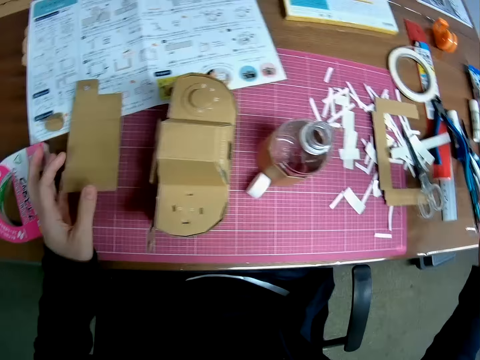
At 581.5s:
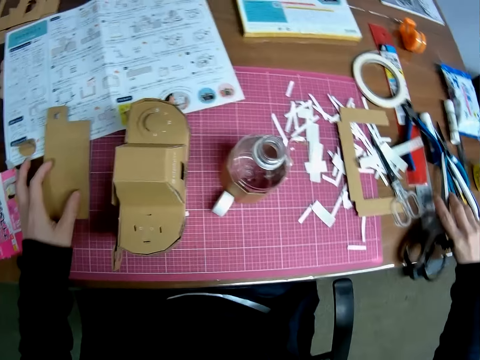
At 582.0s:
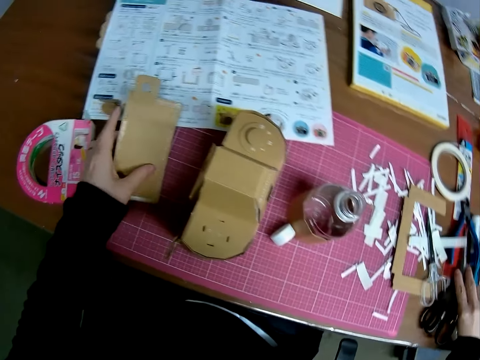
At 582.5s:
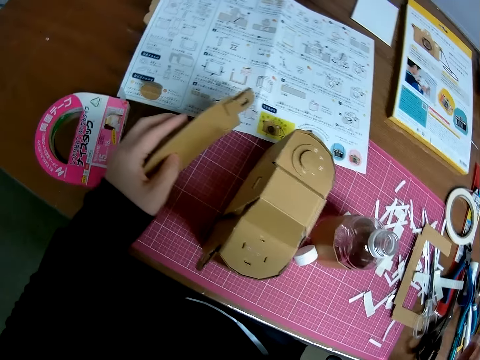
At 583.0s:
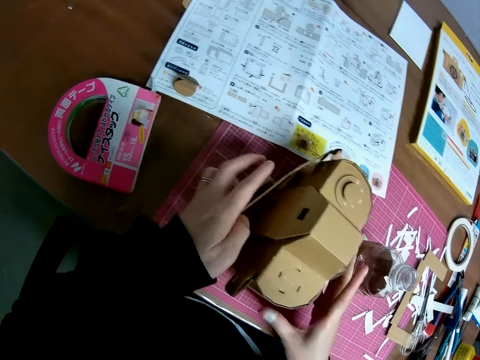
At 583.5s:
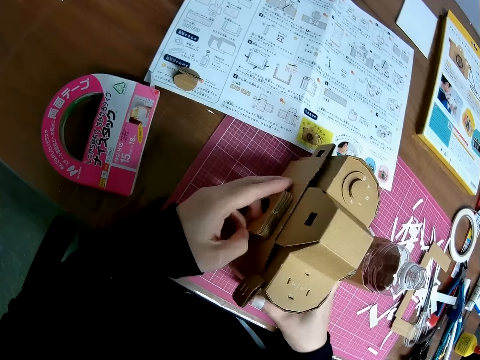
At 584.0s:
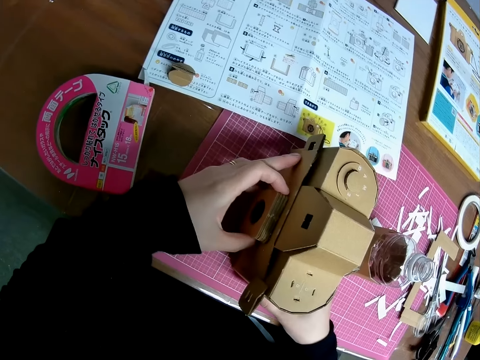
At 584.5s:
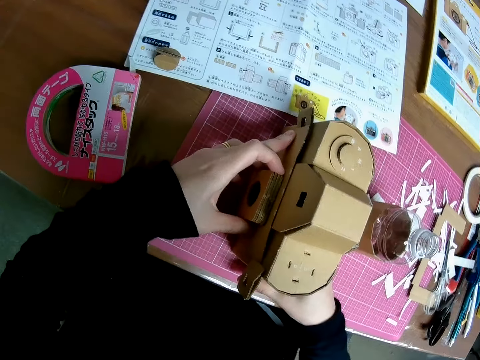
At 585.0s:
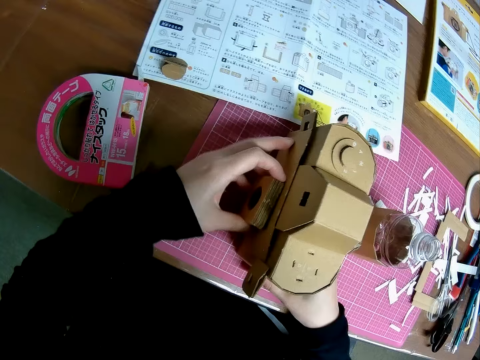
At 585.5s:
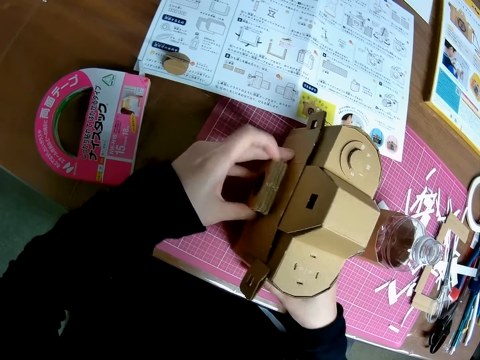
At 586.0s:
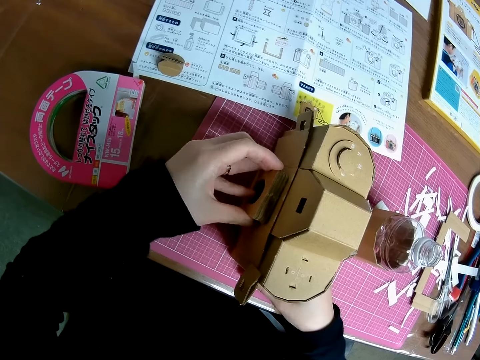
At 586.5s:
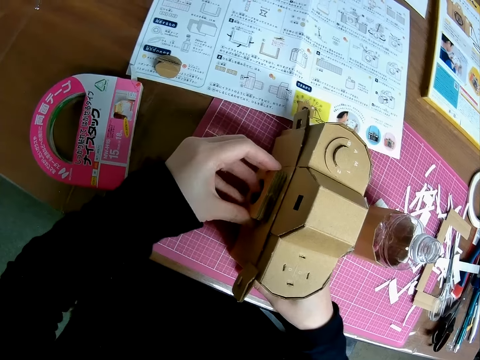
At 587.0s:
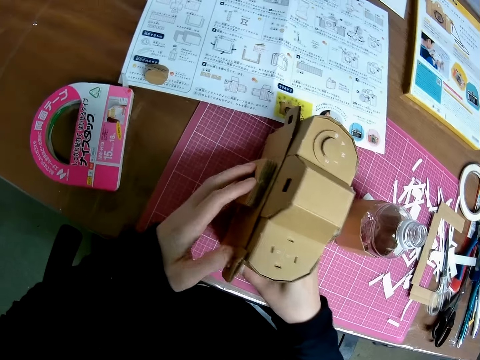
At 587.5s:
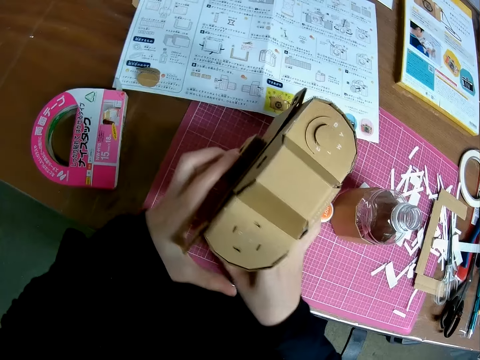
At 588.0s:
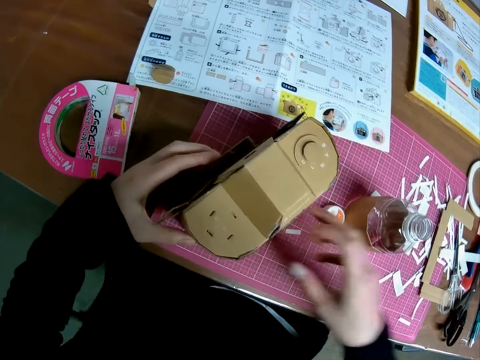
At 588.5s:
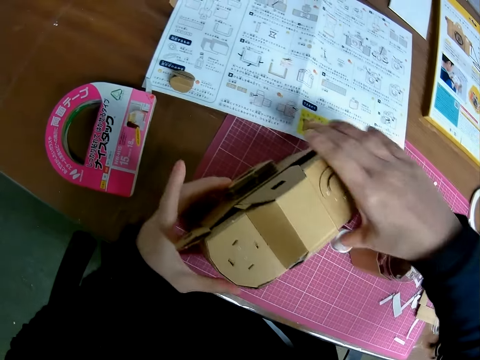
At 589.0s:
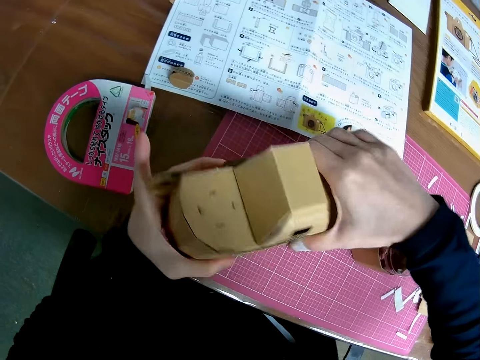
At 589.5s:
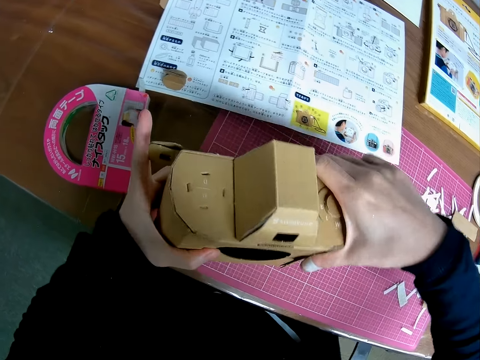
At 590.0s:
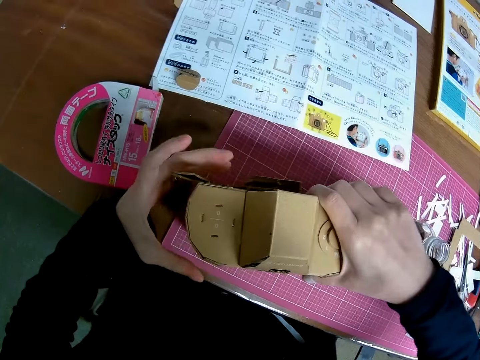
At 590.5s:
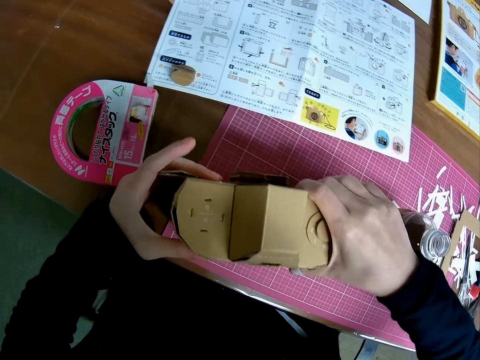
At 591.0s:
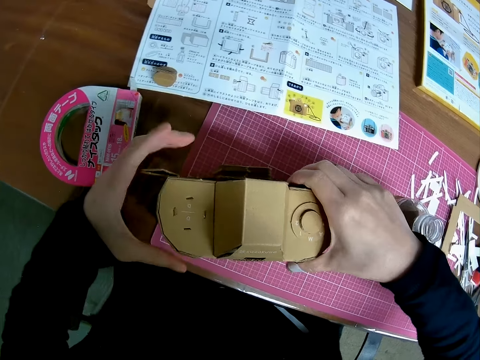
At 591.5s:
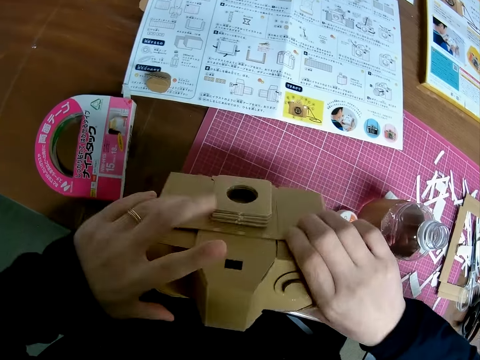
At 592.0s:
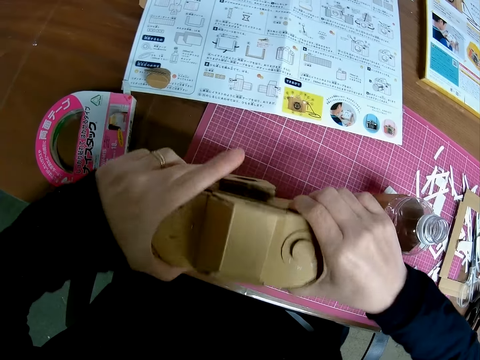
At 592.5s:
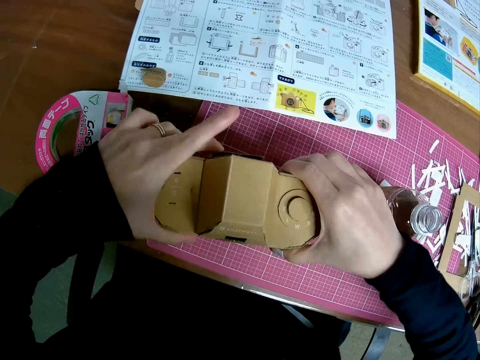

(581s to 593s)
The camera wearer puts the pair of scissors on the table. They pick up the model piece from the pink sheet. They set the model piece to the mechanical model. They continue setting the mechanical model with both hands.

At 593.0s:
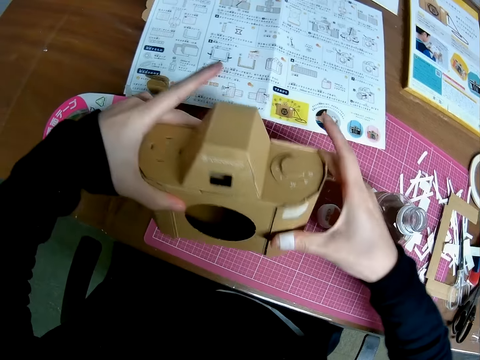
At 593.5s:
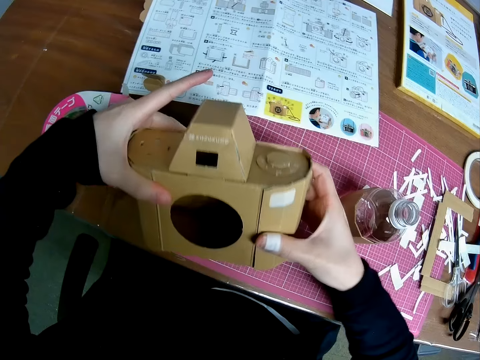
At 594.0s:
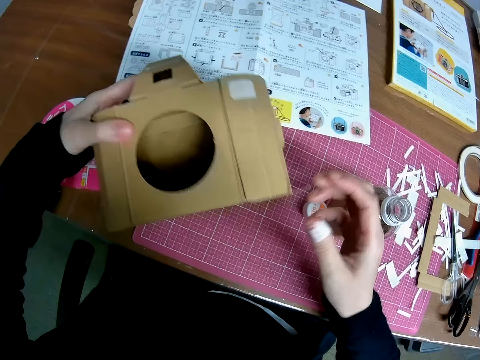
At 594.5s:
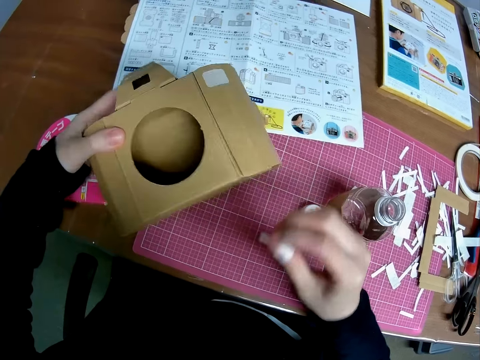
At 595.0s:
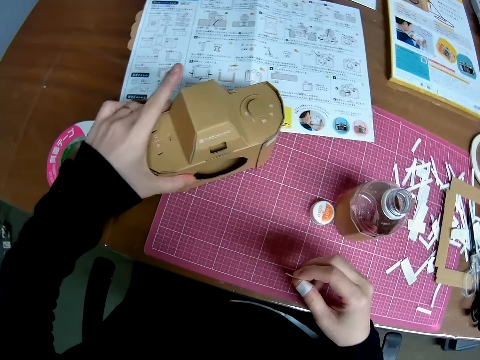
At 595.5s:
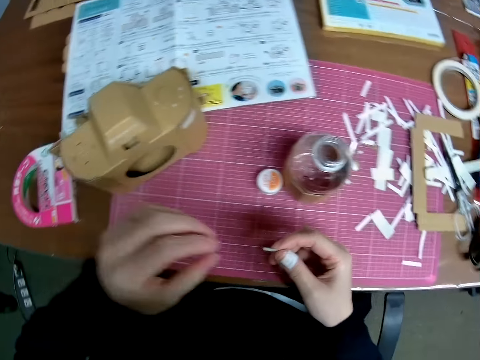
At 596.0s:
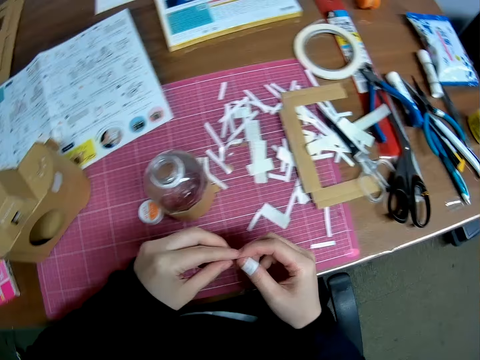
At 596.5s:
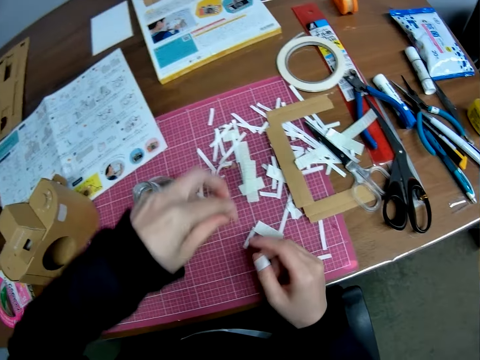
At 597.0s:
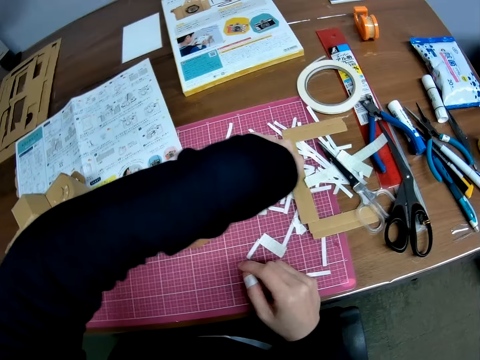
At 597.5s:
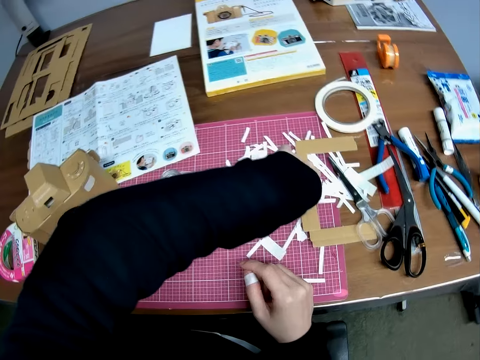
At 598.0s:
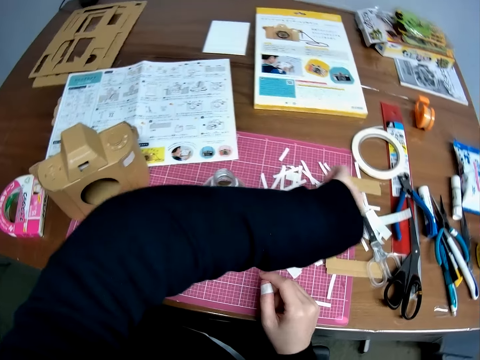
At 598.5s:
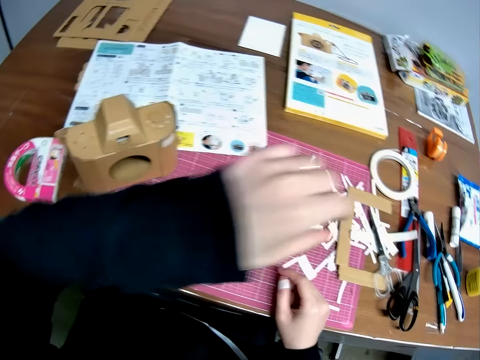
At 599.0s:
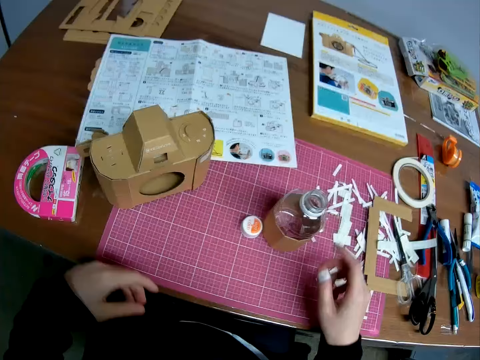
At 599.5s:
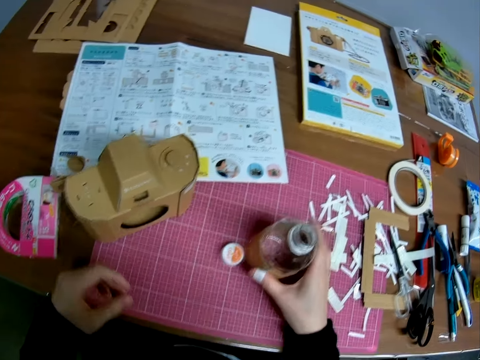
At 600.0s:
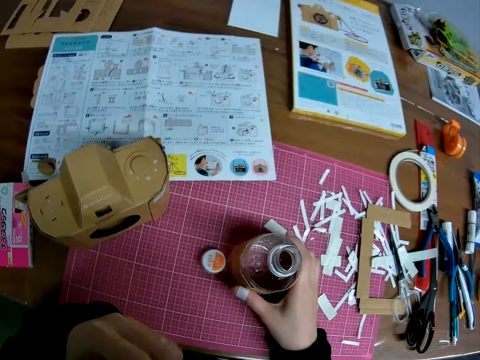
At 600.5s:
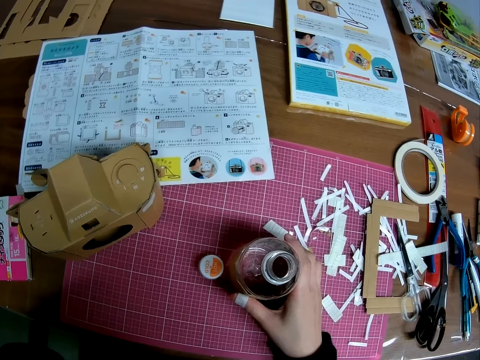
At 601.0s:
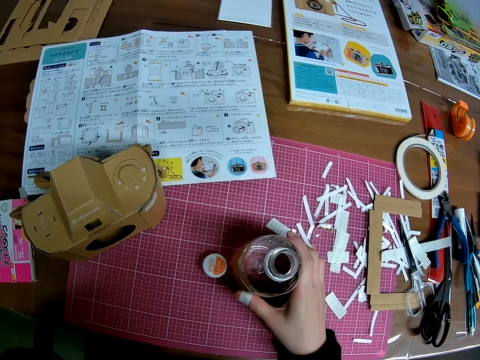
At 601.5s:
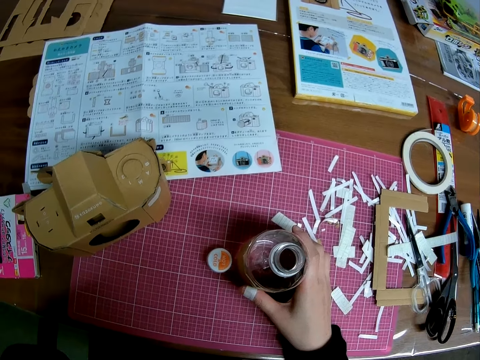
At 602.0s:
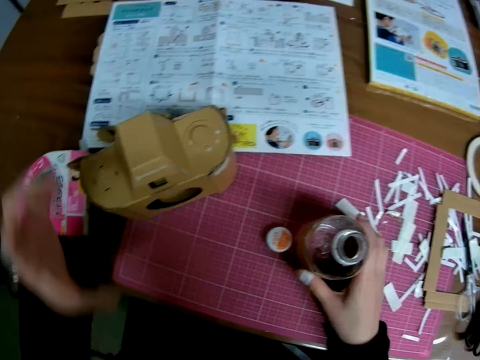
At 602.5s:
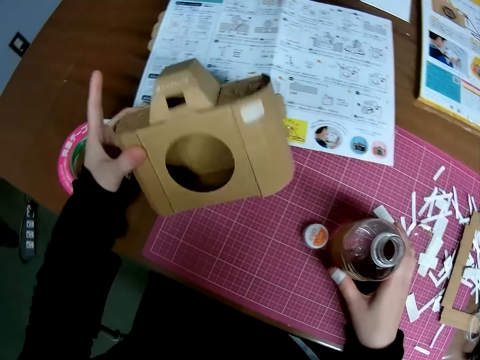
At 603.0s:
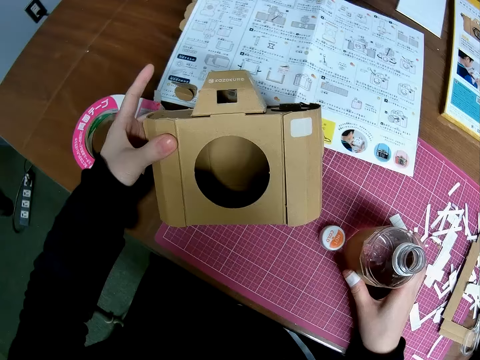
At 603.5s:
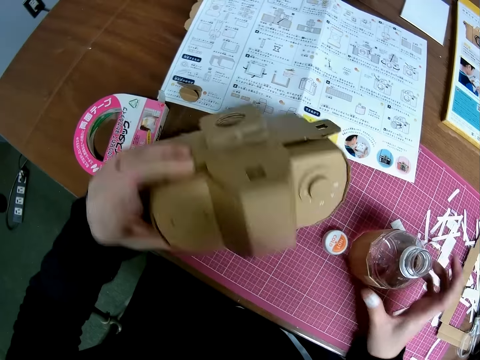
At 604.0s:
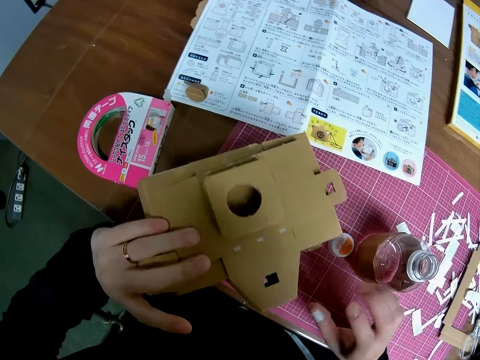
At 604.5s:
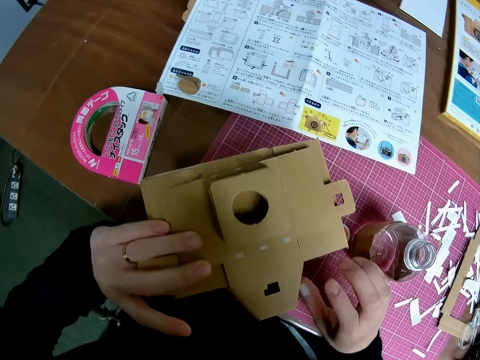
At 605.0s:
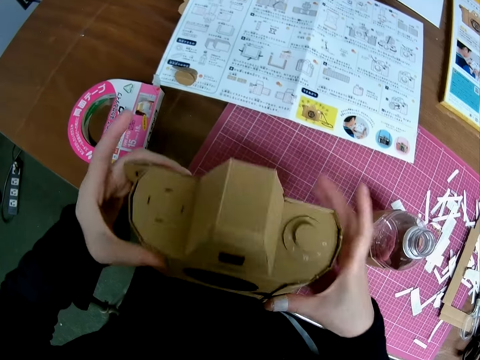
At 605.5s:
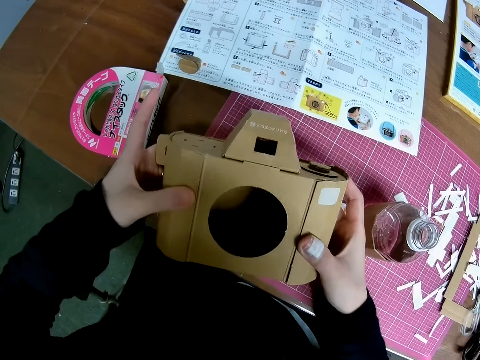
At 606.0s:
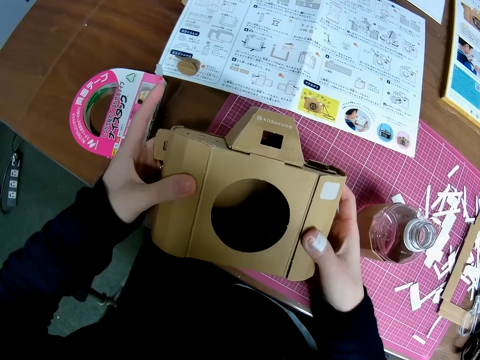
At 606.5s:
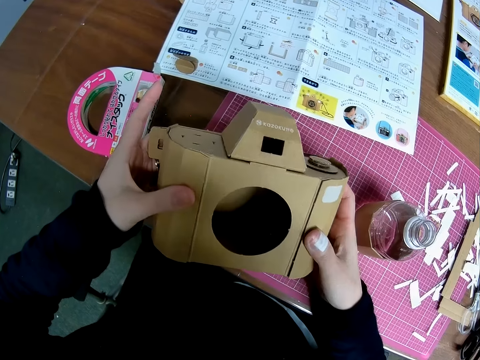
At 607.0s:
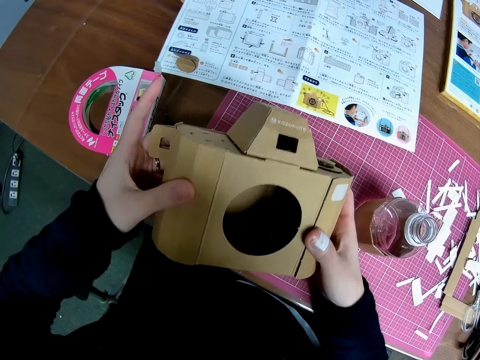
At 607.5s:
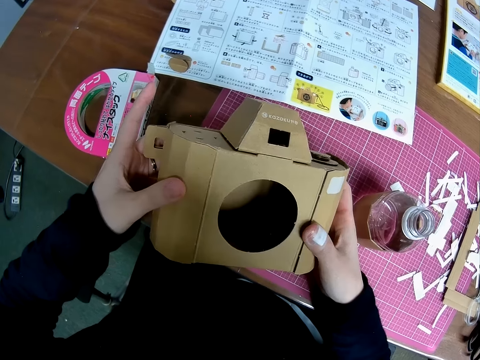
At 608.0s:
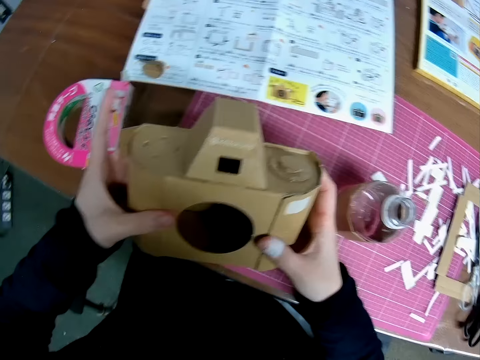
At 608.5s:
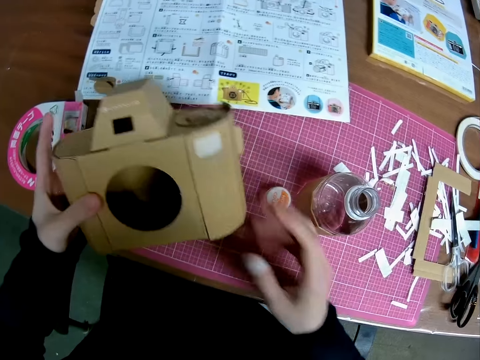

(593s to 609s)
The camera wearer picks the camera craft from the table. He looks at the camera craft. He removes a tape piece underneath the mechanical model. He drops the mechanical model on the pink sheet. He passes the tape piece to his left hand. He places the tape piece on a paper on the pink sheet. He holds a plastic bottle on the table. He raises his left hand briefly. He raises the mechanical model with his left hand from the table. He examines the mechanical model. He stops holding the bottle.
